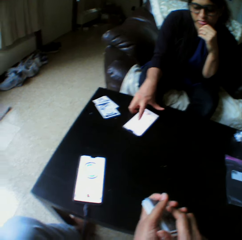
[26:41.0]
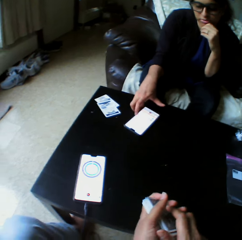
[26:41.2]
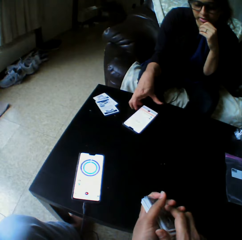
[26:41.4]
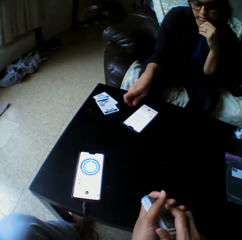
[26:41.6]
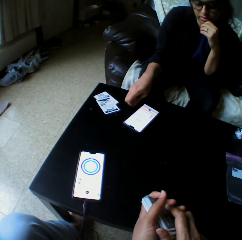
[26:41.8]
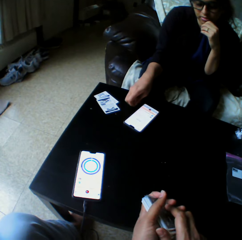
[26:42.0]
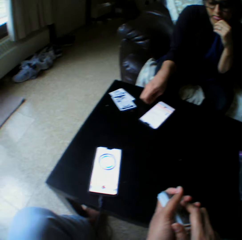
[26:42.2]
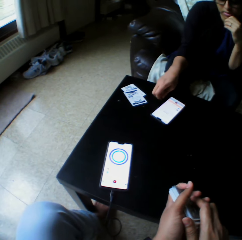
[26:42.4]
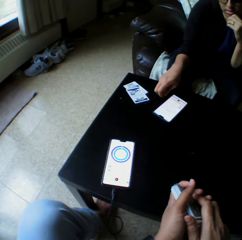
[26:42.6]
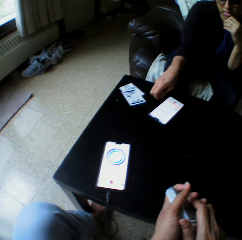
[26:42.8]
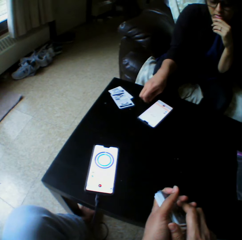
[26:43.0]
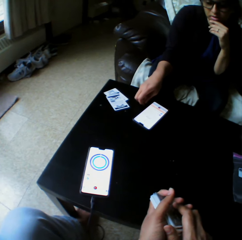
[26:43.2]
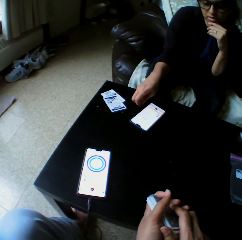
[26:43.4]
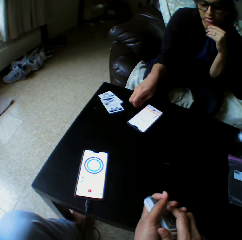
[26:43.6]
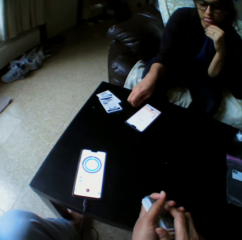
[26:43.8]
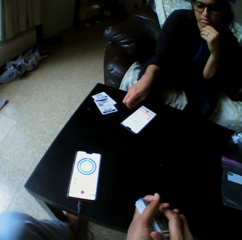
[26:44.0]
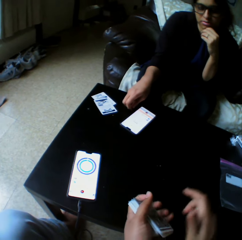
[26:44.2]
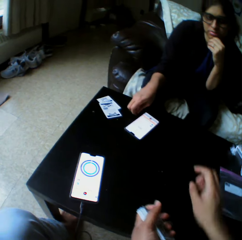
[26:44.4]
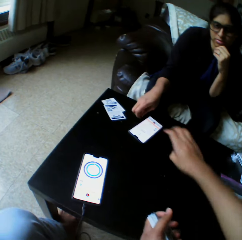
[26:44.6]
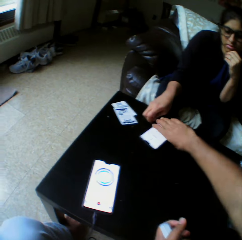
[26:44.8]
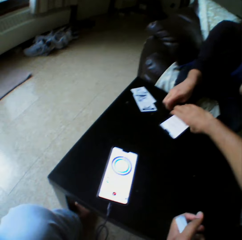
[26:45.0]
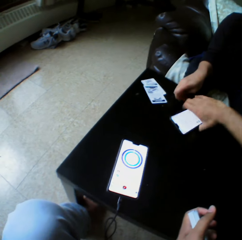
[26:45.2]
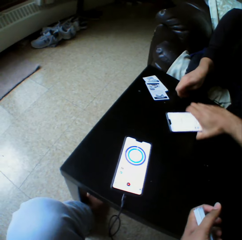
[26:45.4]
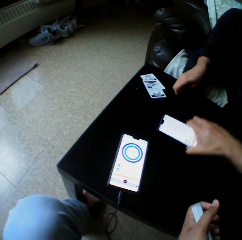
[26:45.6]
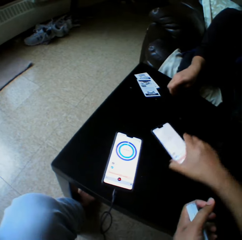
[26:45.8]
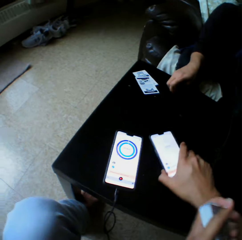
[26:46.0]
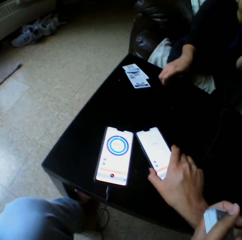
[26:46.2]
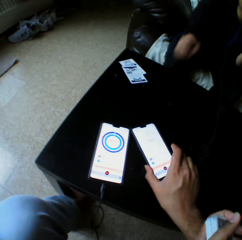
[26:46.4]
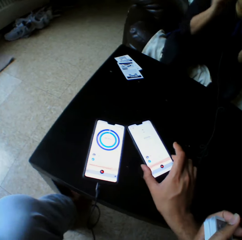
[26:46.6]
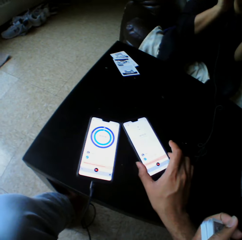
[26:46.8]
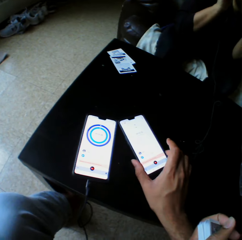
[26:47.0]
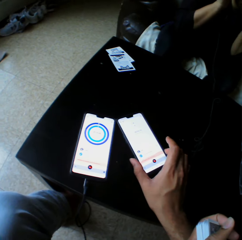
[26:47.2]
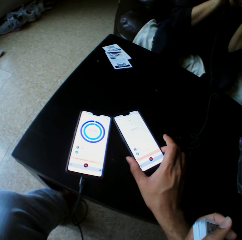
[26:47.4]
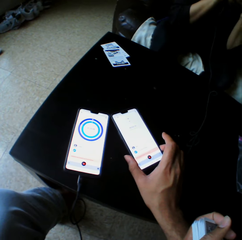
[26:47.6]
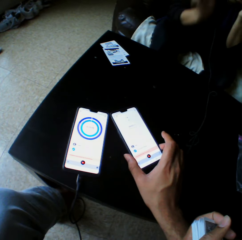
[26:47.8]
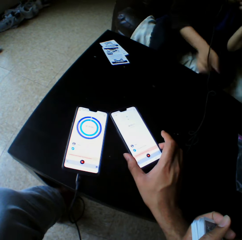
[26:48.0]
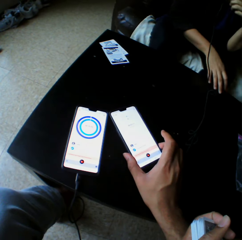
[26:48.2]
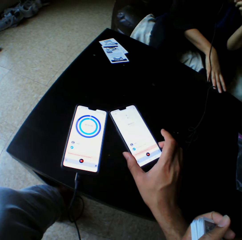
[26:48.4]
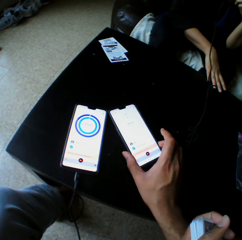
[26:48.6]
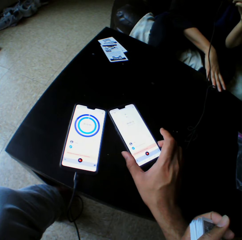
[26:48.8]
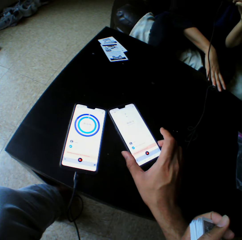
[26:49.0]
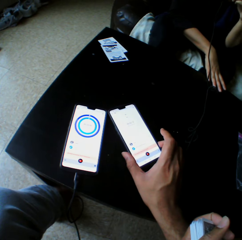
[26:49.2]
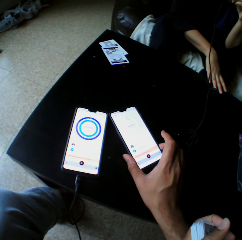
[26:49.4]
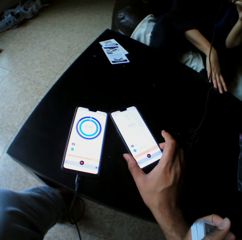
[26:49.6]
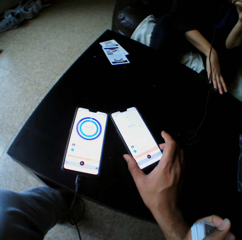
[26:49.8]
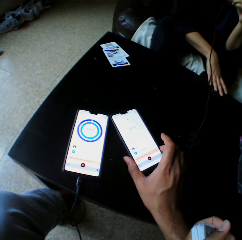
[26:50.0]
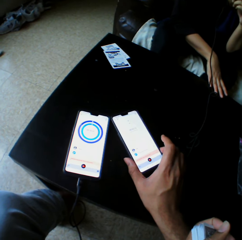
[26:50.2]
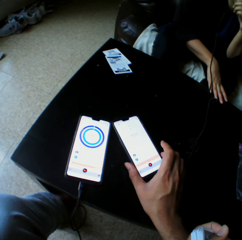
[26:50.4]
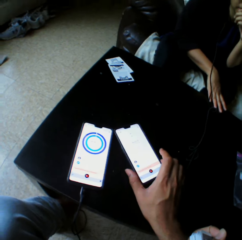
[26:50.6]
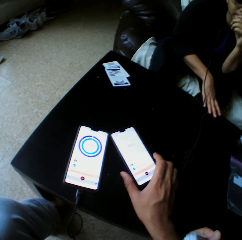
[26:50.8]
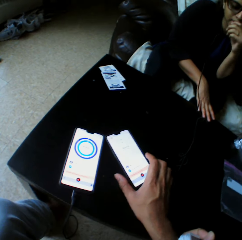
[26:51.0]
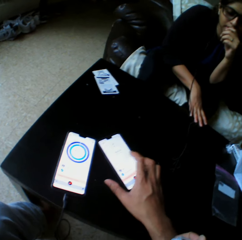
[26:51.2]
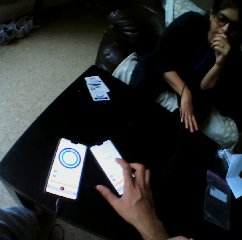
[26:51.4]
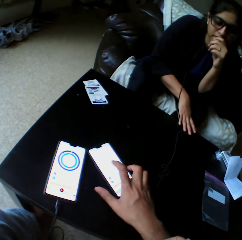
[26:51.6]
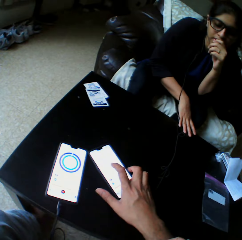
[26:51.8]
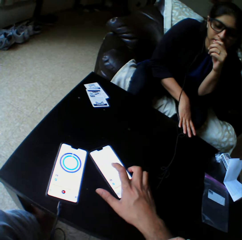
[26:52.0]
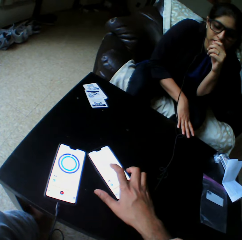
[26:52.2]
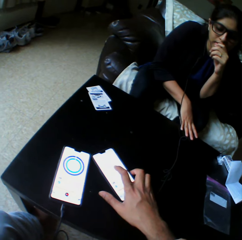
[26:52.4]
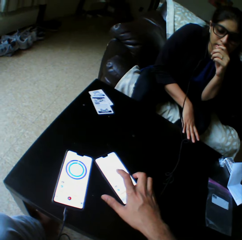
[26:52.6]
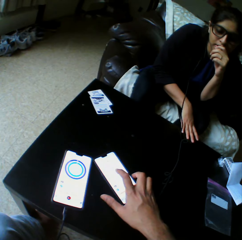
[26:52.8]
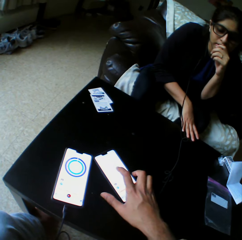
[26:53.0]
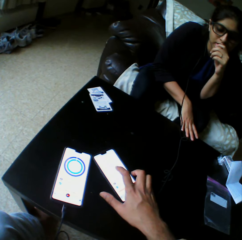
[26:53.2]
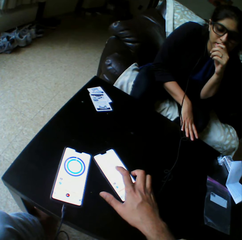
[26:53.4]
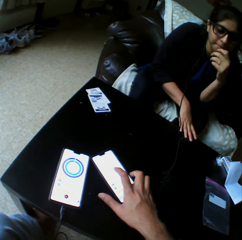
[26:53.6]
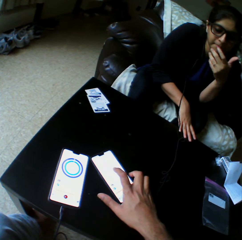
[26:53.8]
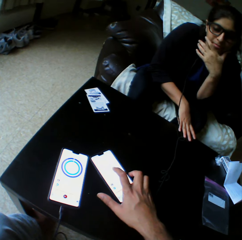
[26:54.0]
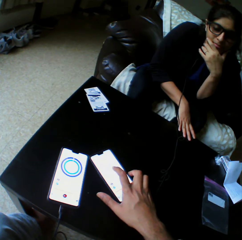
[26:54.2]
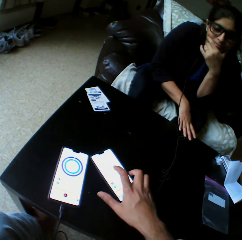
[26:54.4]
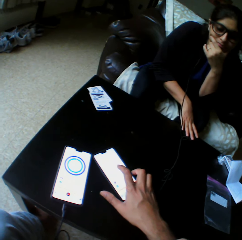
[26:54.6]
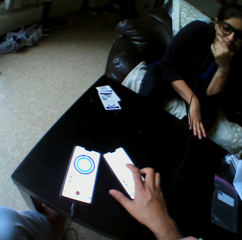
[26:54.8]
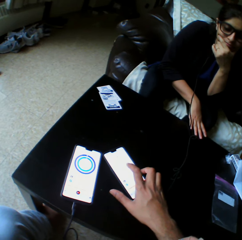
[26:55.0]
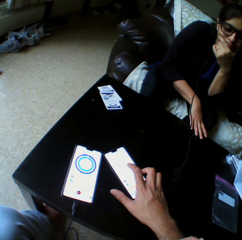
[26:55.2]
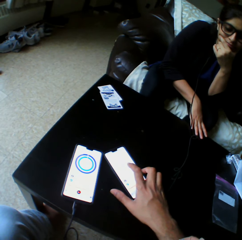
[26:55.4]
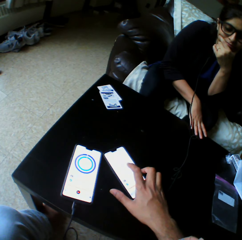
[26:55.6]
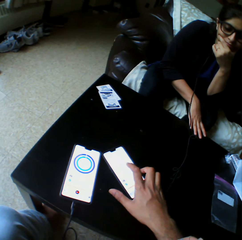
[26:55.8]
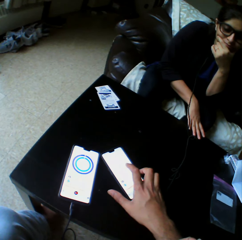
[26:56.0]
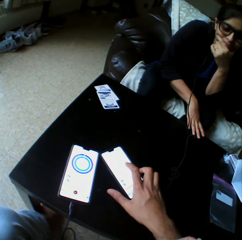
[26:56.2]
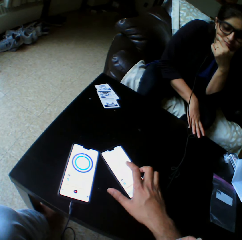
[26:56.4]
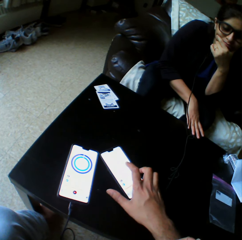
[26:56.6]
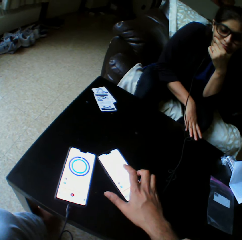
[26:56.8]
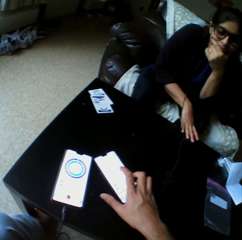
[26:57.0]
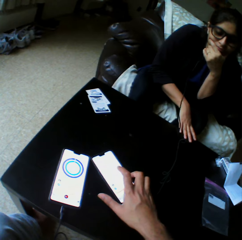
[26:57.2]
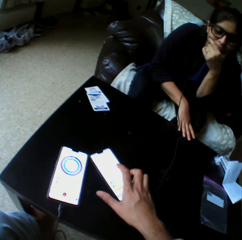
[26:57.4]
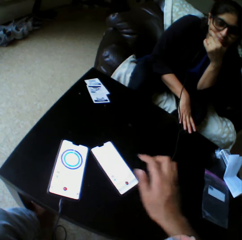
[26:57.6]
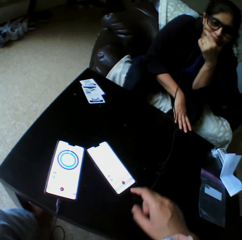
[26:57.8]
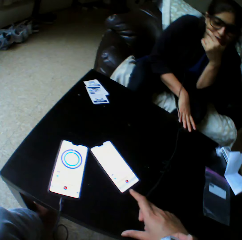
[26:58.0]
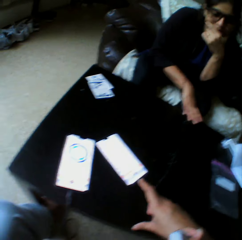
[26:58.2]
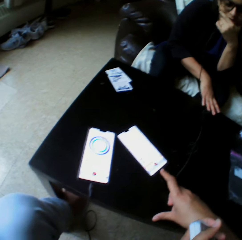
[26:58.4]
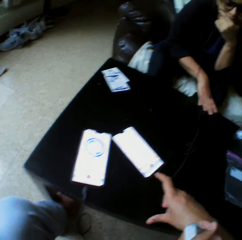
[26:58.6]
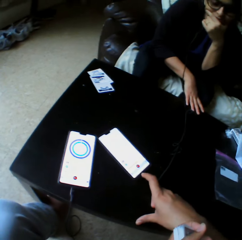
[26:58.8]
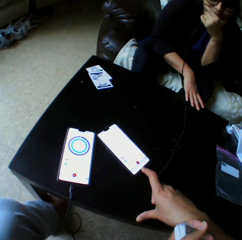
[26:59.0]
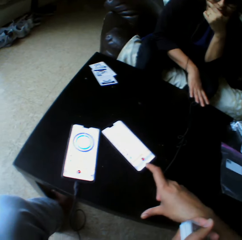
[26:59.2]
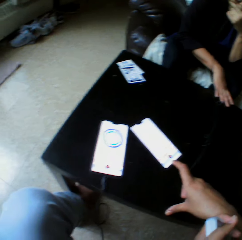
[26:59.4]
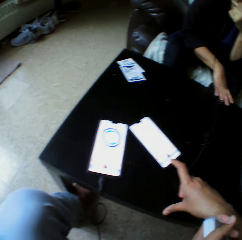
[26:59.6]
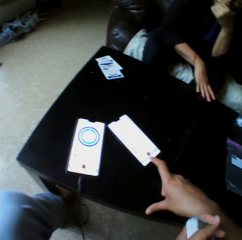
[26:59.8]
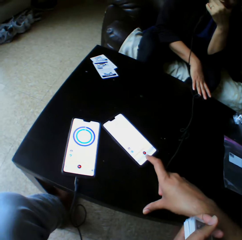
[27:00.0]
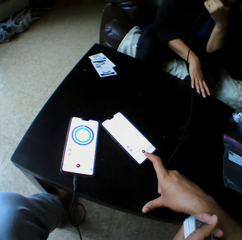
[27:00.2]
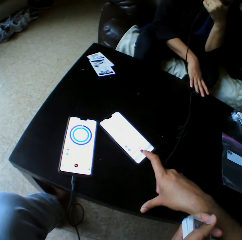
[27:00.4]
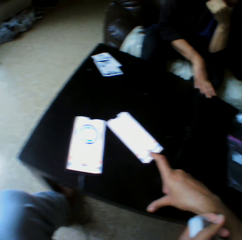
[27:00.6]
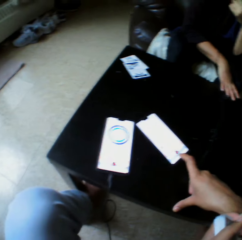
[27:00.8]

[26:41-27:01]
A woman operates her phone. The camera wearer takes the phone. He moves the woman's phone with his right hand. He moves the woman's phone close to him with his right hand. He looks at the phone. He operates the phone with his right hand, and touches the phone. The woman touches her face, and looks at the phone. The camera wearer moves his hand.

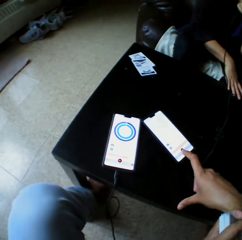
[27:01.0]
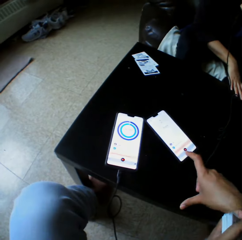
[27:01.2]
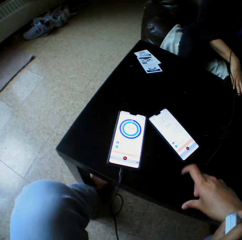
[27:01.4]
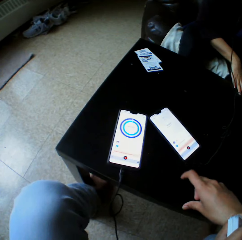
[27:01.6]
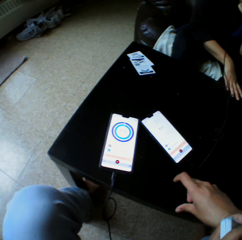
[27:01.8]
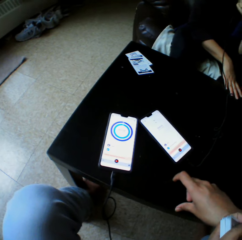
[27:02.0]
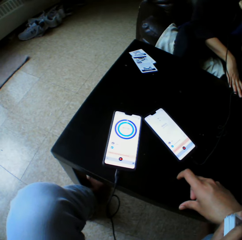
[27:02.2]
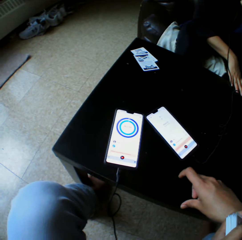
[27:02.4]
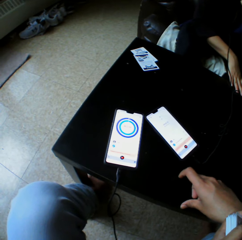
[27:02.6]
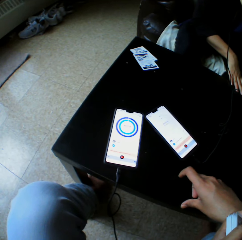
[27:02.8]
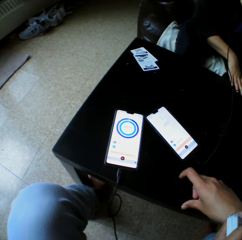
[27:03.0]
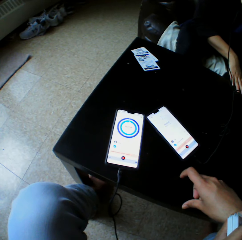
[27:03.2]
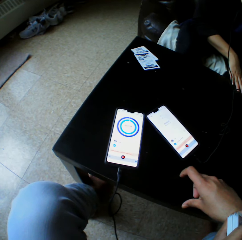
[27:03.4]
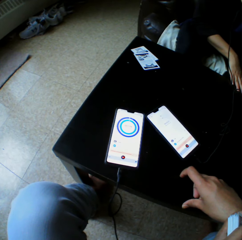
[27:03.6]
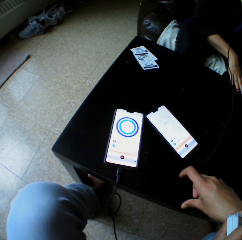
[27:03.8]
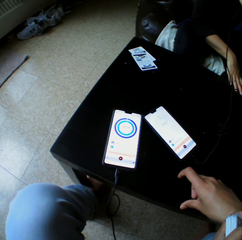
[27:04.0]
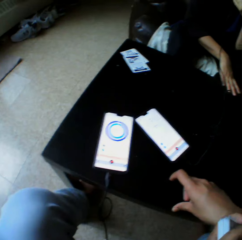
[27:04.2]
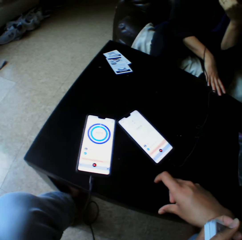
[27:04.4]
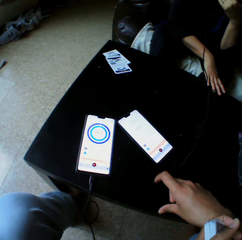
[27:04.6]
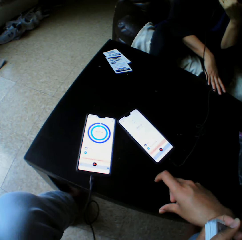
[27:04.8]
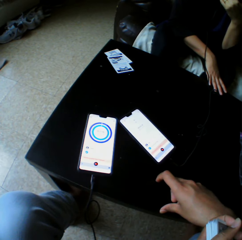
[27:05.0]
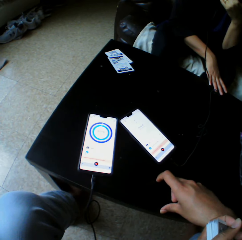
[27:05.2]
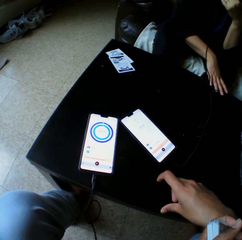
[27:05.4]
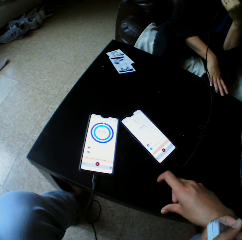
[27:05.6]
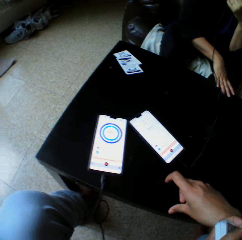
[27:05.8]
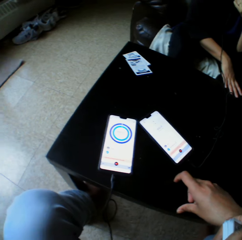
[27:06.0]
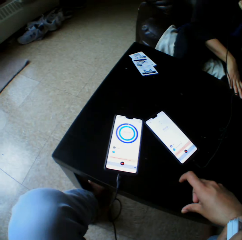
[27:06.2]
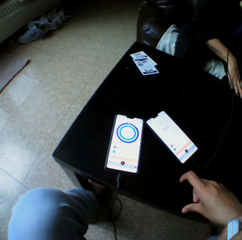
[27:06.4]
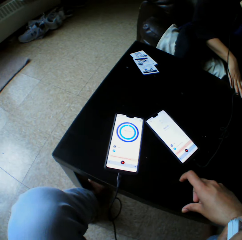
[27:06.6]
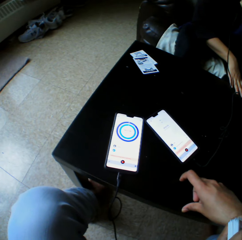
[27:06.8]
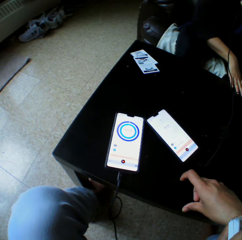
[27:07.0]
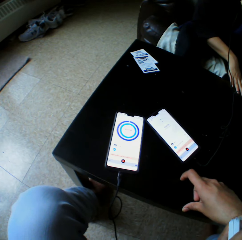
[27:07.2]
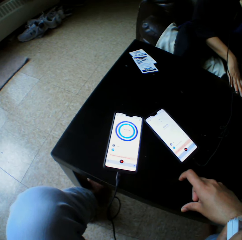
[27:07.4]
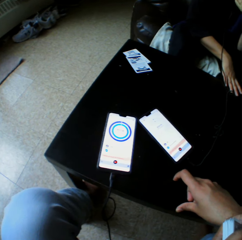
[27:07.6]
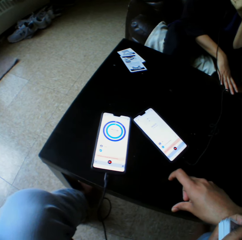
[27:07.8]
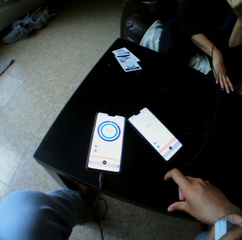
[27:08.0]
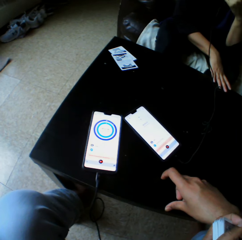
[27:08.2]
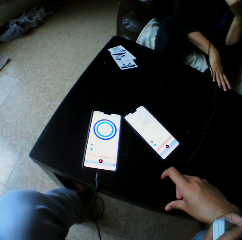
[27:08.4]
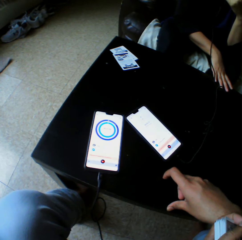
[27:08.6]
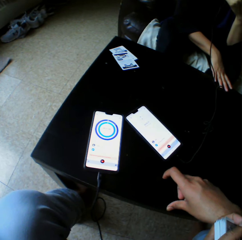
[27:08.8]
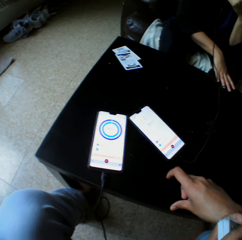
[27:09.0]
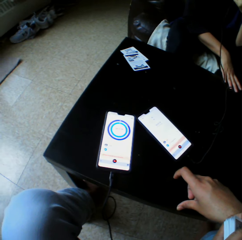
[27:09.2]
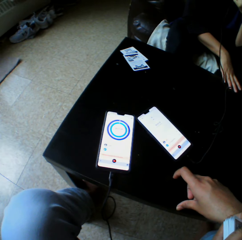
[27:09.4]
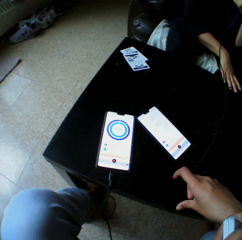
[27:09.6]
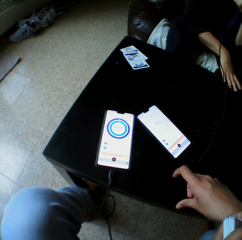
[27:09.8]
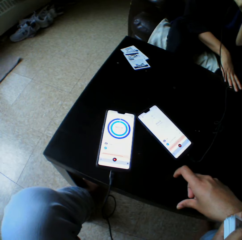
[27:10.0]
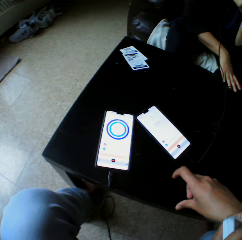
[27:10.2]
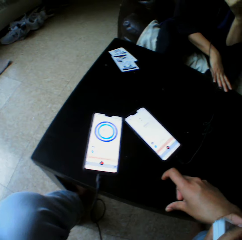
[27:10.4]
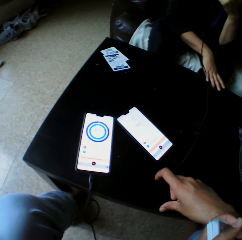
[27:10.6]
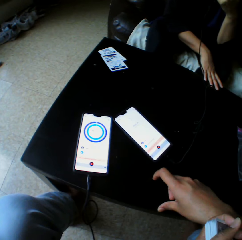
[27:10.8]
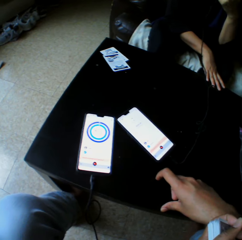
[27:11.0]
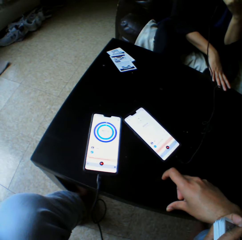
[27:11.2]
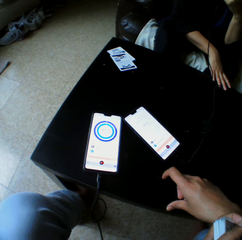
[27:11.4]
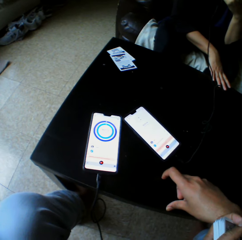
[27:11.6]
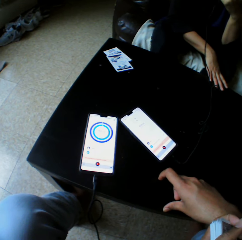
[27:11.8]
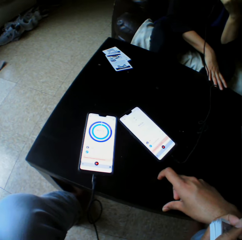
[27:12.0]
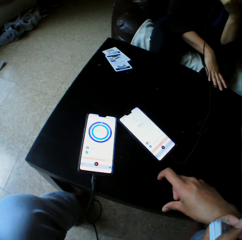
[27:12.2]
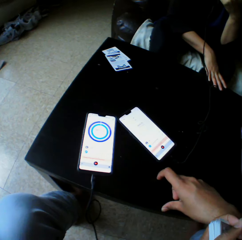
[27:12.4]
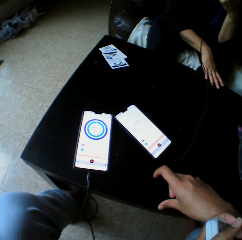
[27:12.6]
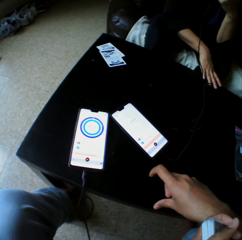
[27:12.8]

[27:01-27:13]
The camera wearer removes his right hand. He looks at the phone.
